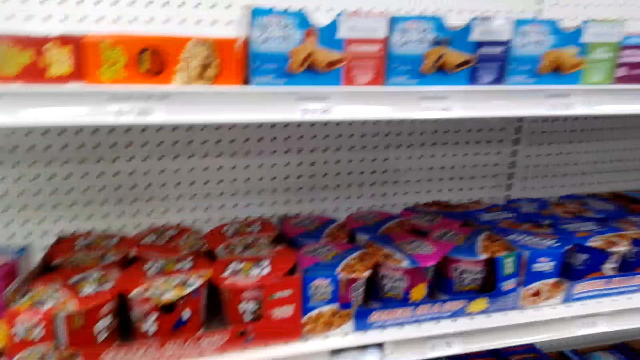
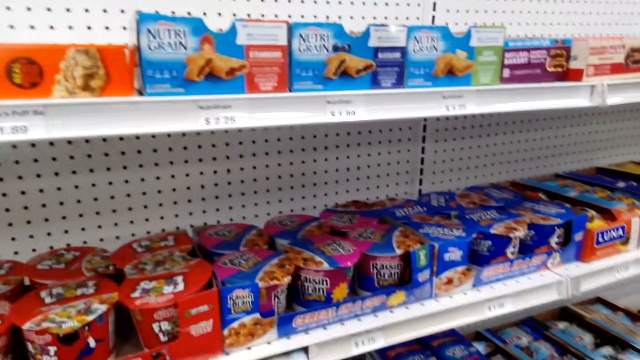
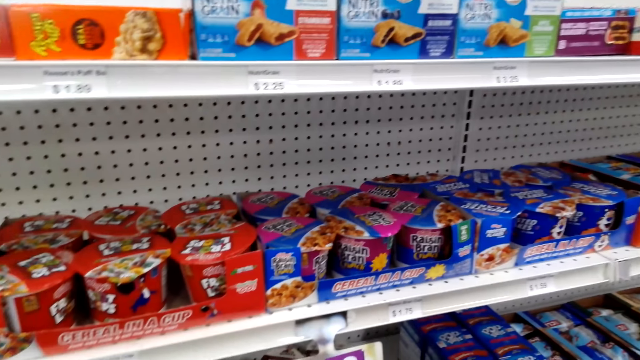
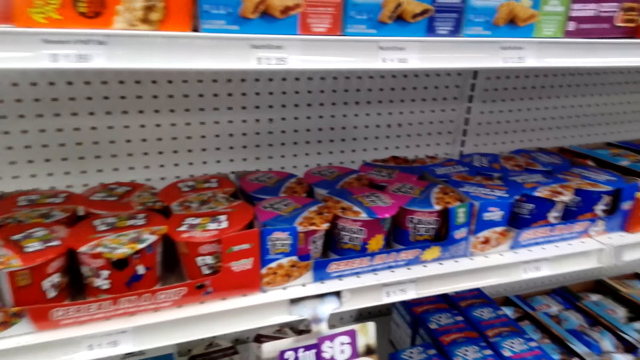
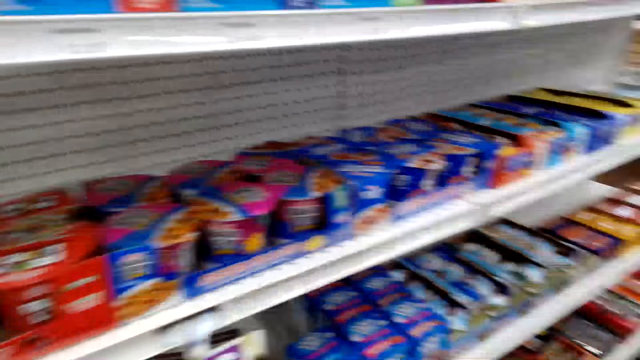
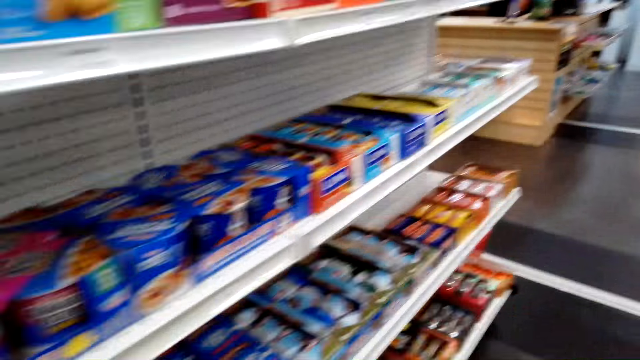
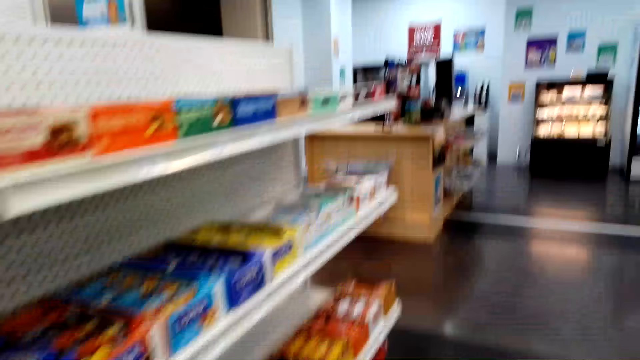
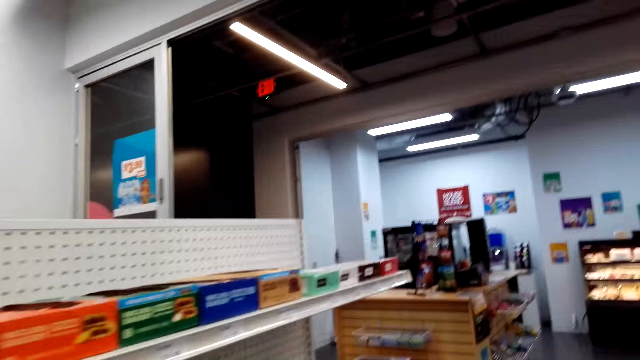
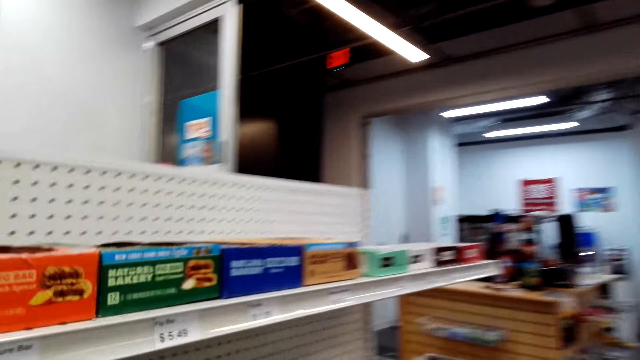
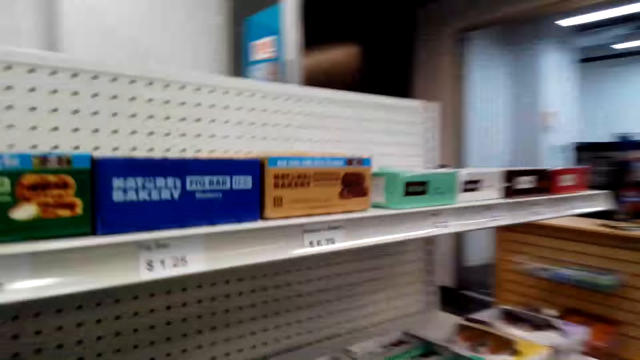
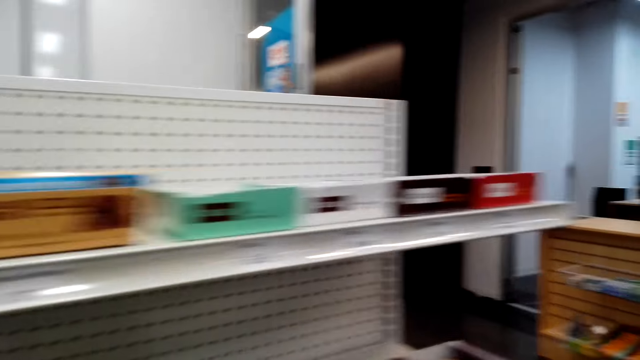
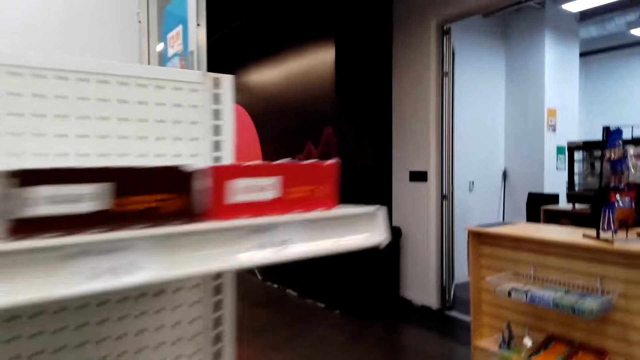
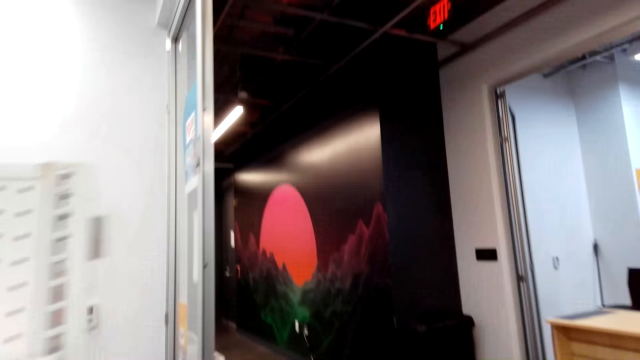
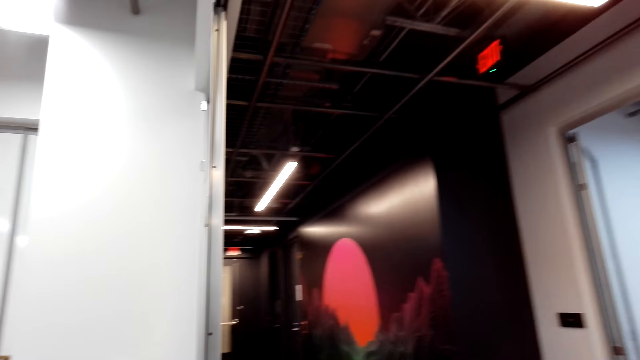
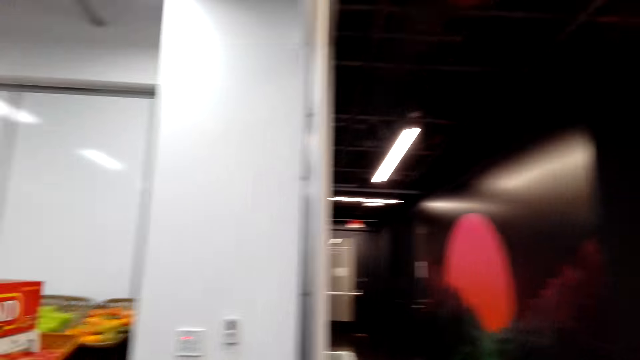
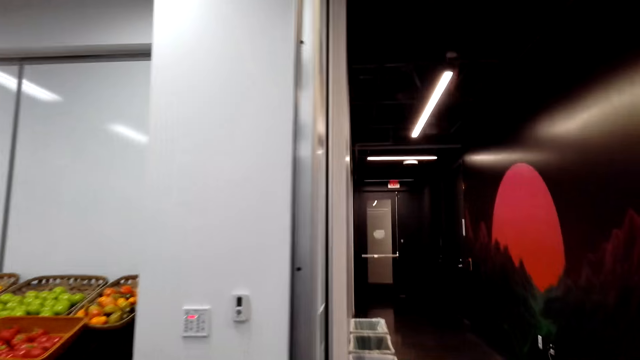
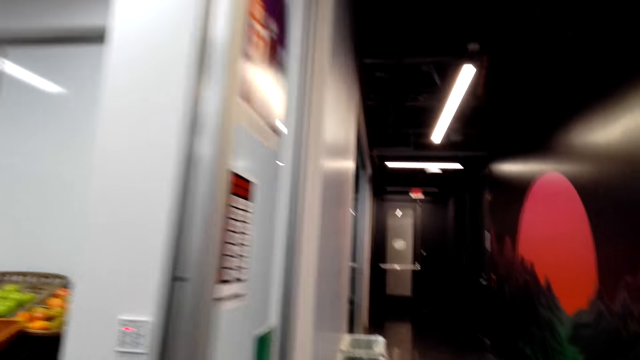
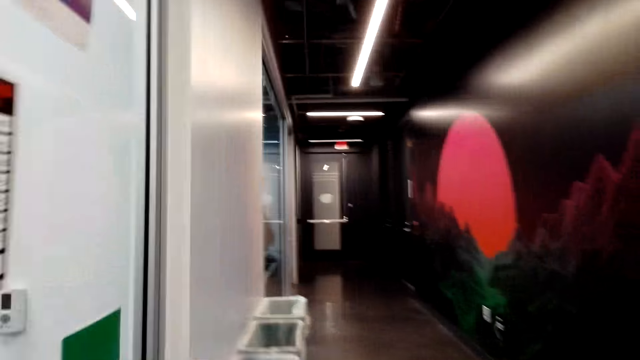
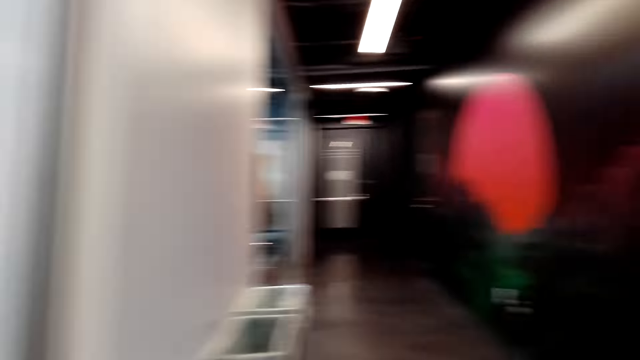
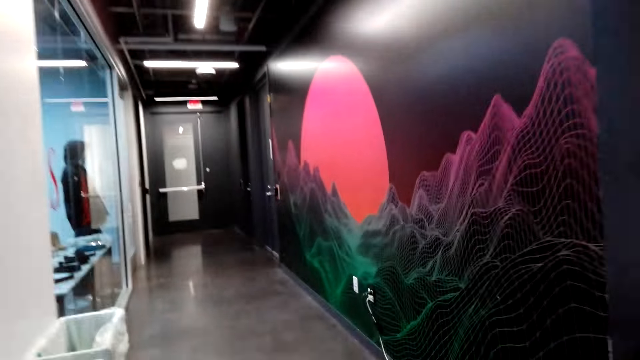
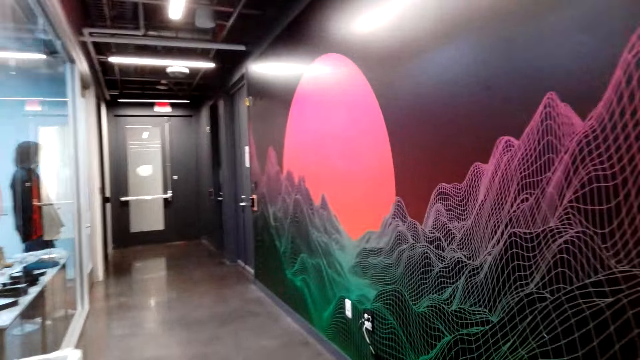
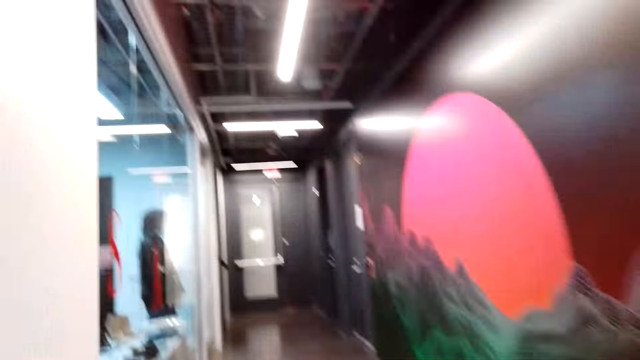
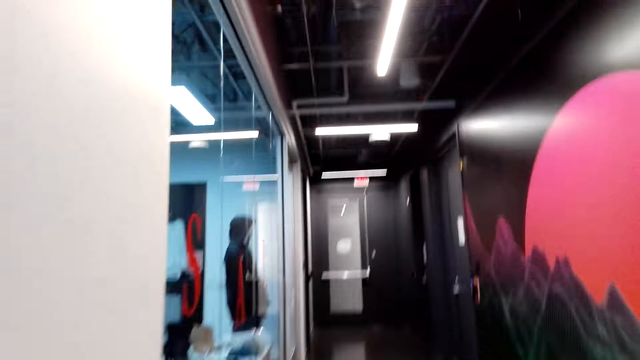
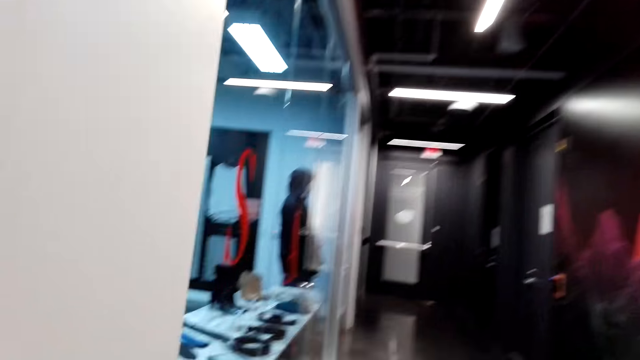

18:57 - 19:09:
The camera wearer walks in the juice bar.

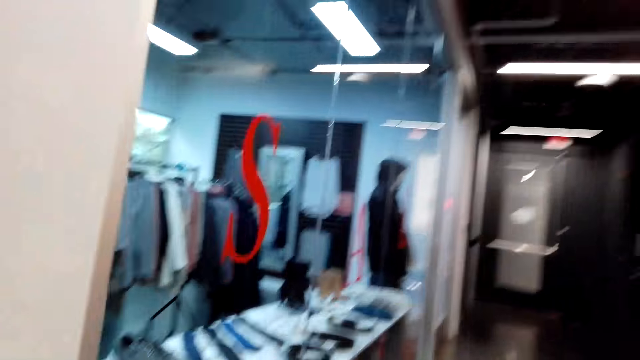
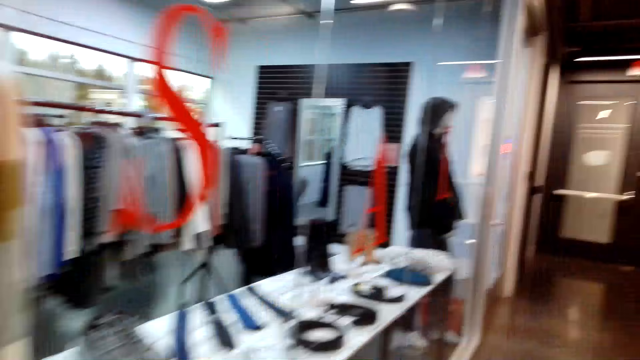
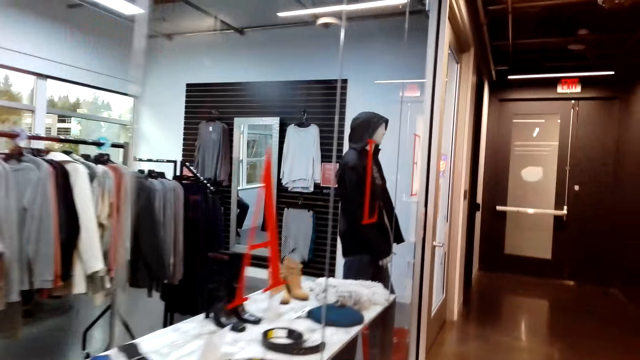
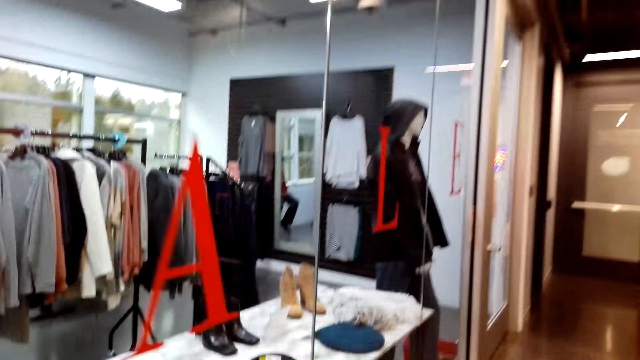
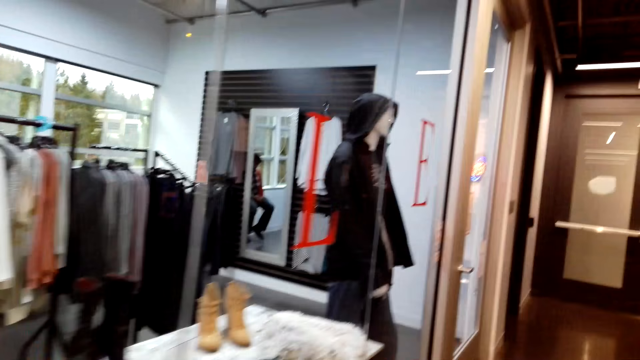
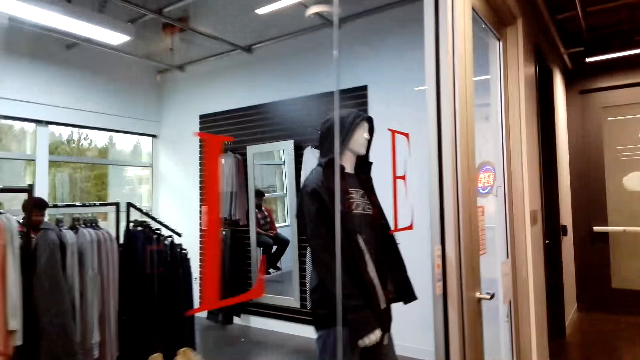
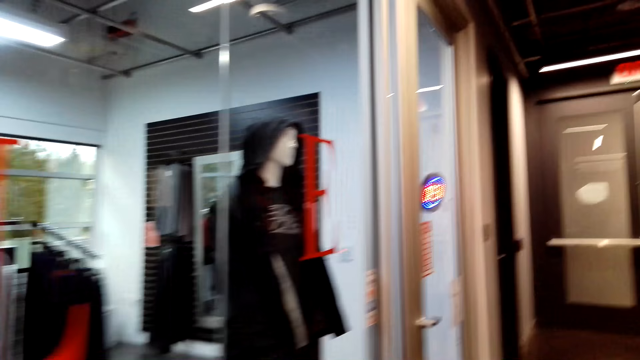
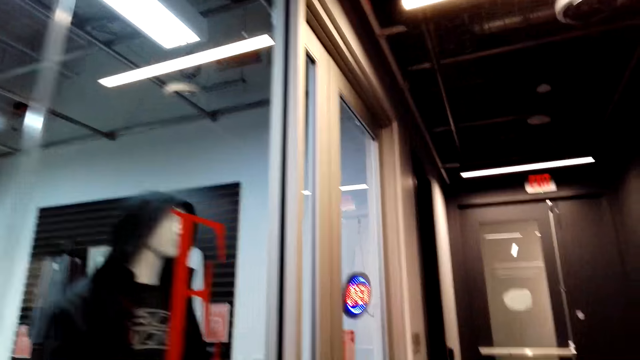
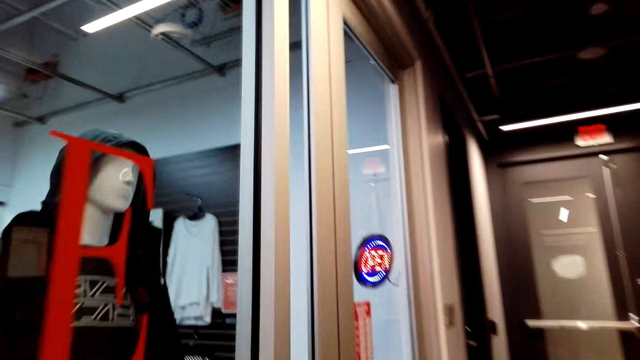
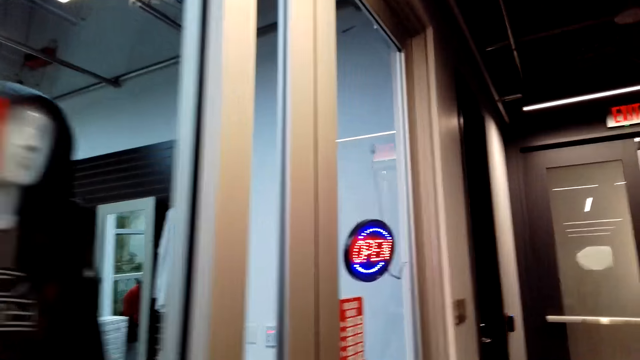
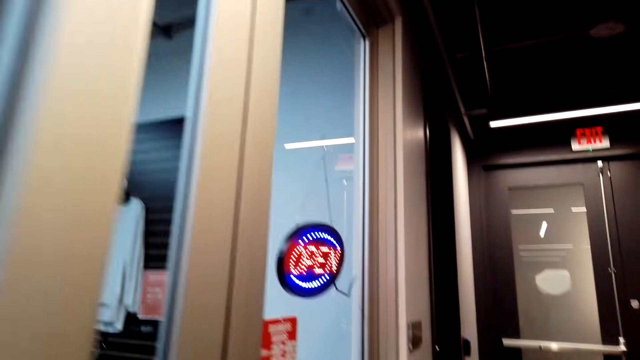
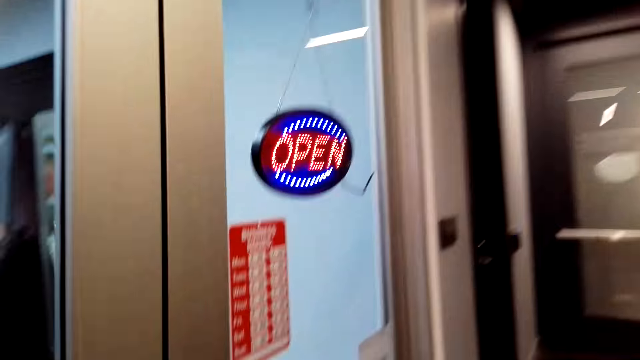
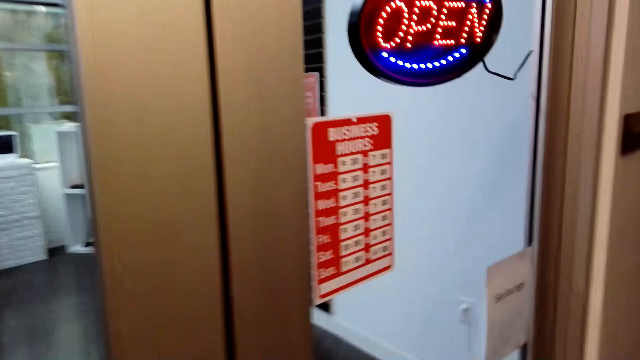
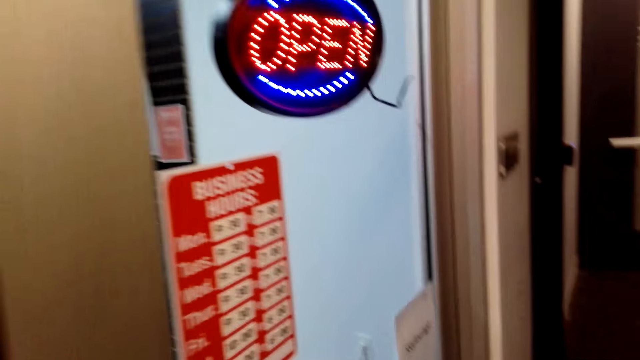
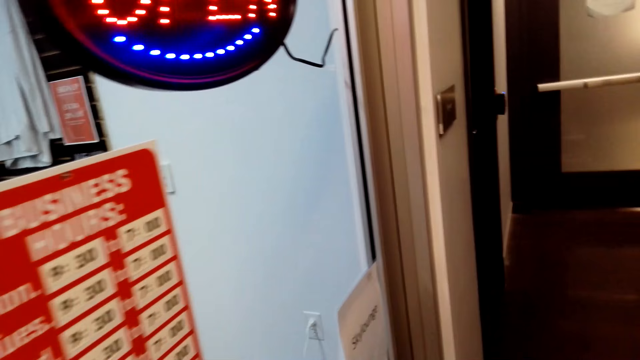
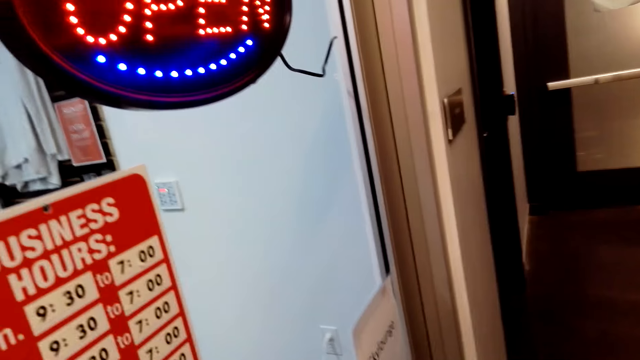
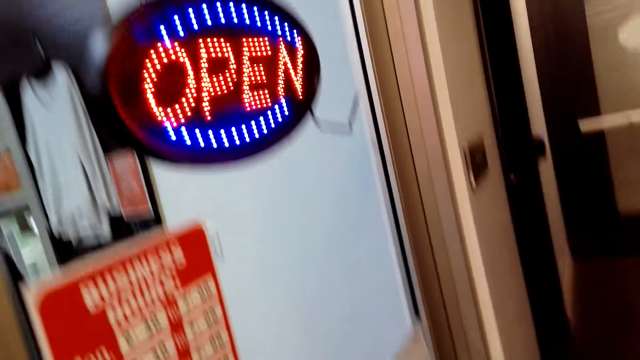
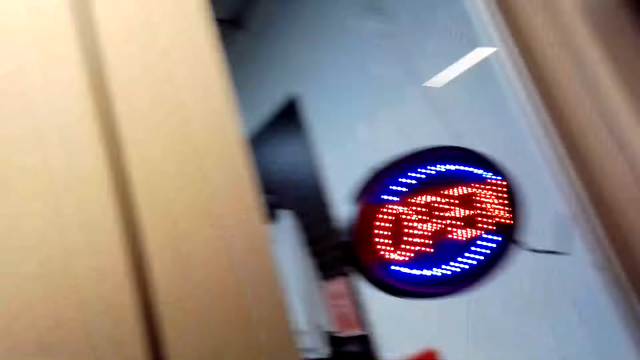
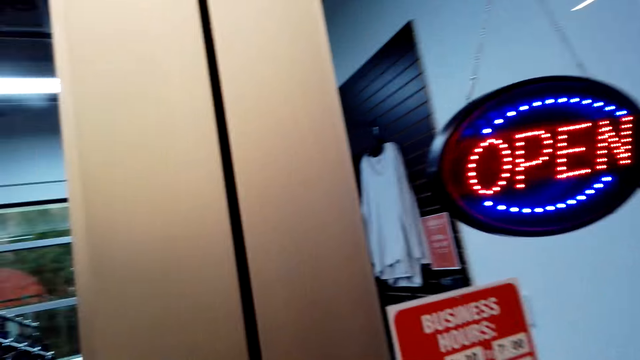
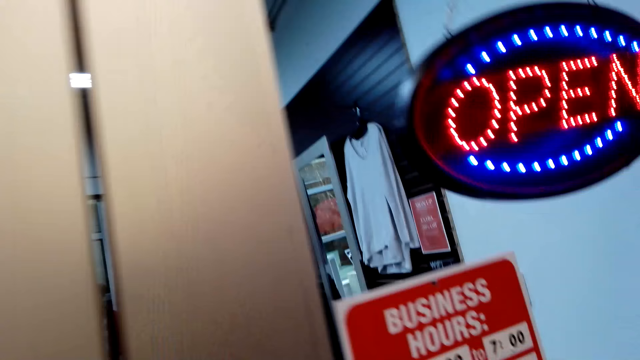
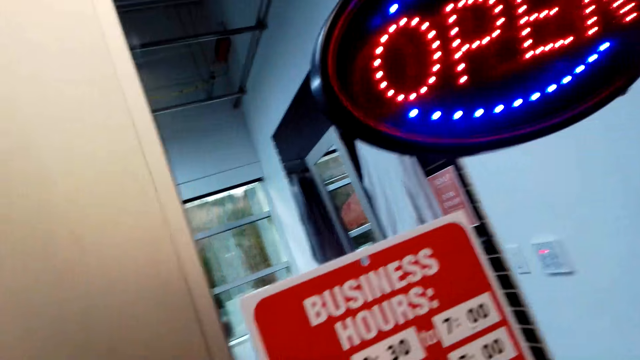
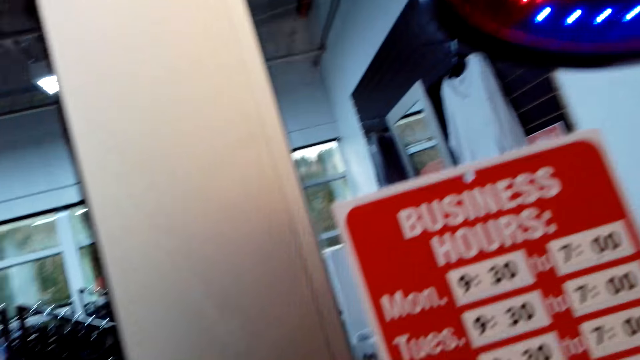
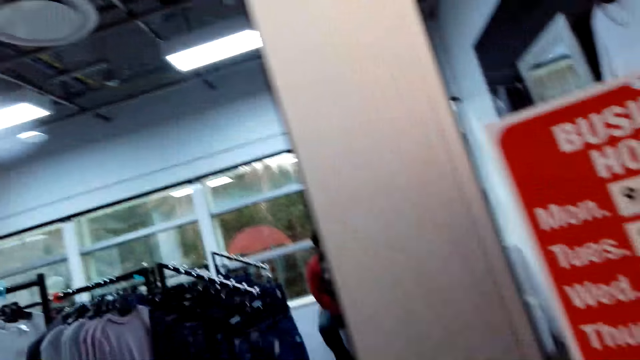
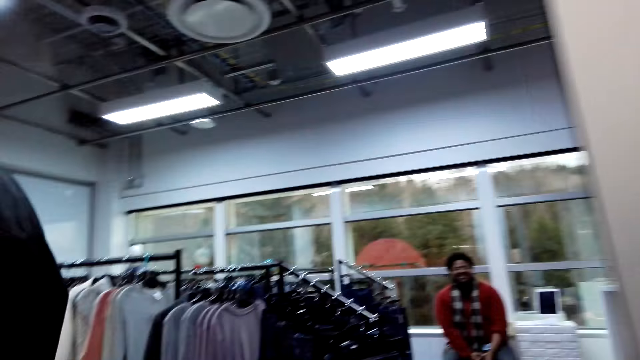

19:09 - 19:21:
The camera wearer holds a door handle.
